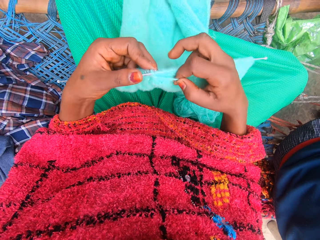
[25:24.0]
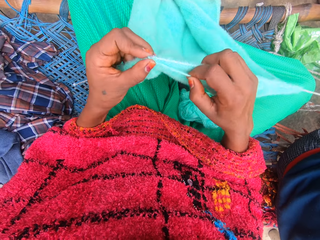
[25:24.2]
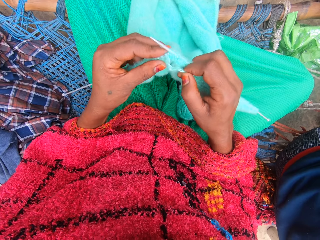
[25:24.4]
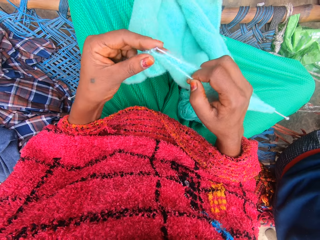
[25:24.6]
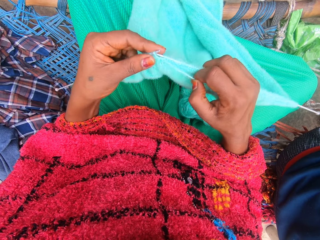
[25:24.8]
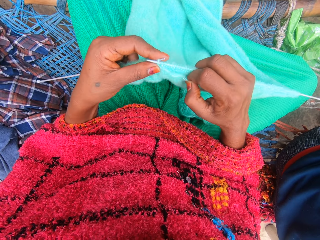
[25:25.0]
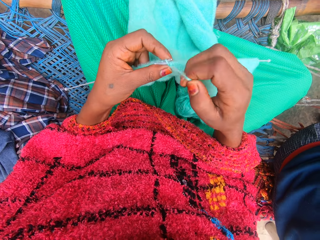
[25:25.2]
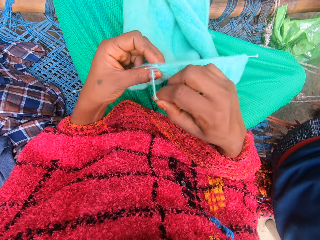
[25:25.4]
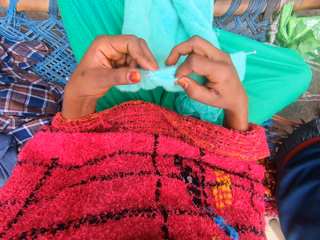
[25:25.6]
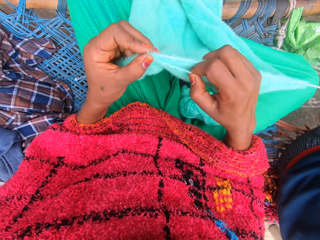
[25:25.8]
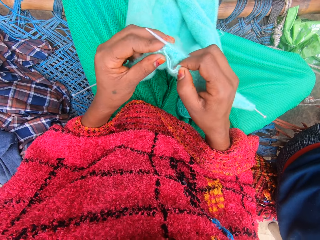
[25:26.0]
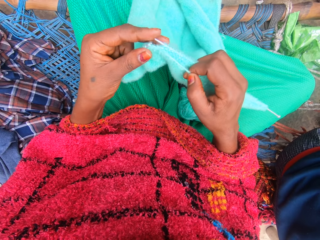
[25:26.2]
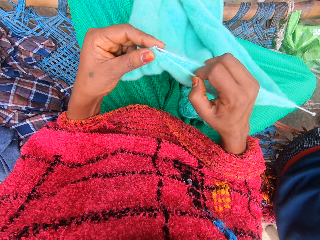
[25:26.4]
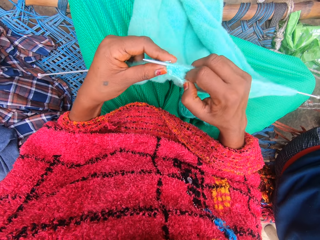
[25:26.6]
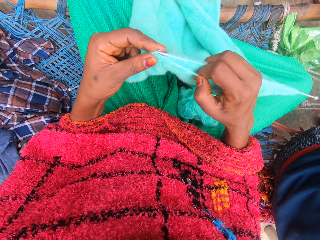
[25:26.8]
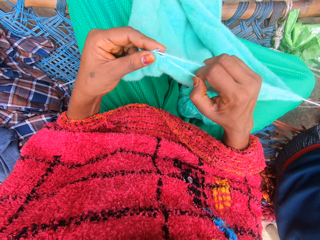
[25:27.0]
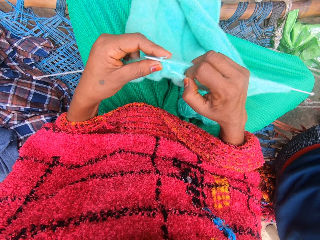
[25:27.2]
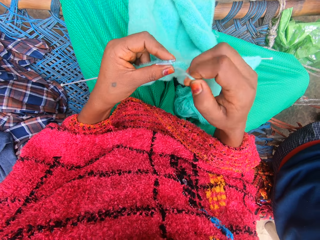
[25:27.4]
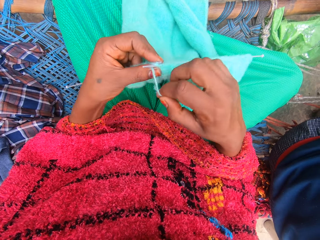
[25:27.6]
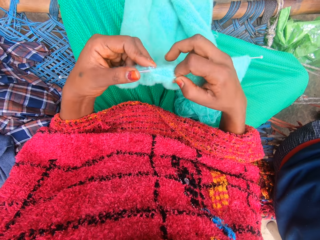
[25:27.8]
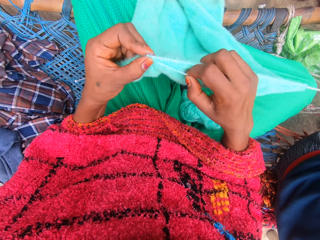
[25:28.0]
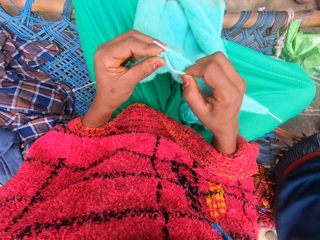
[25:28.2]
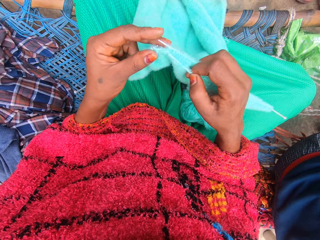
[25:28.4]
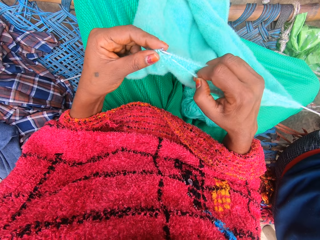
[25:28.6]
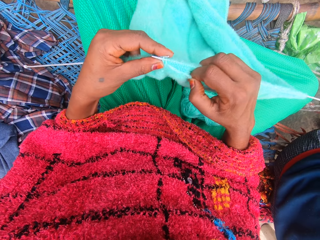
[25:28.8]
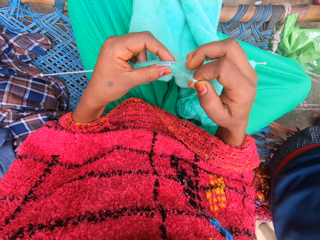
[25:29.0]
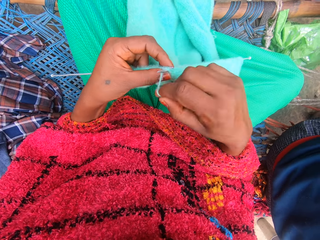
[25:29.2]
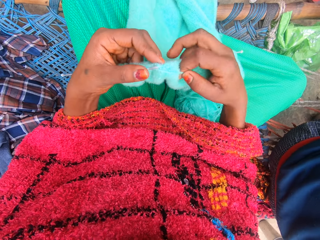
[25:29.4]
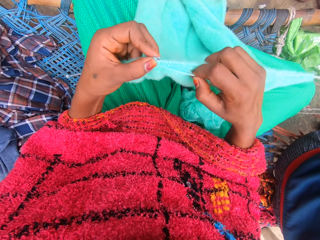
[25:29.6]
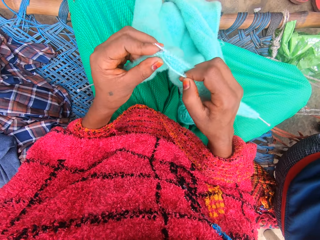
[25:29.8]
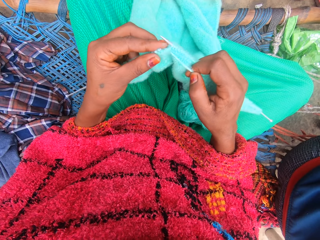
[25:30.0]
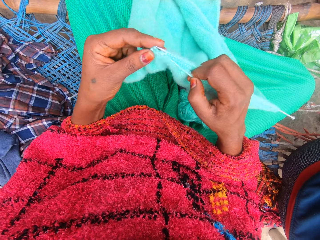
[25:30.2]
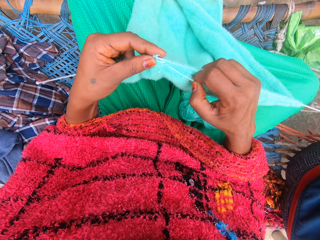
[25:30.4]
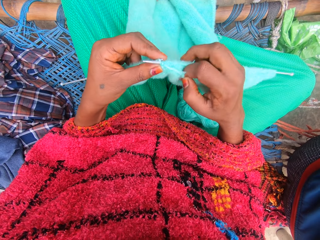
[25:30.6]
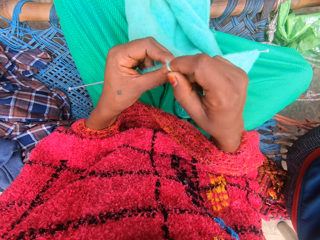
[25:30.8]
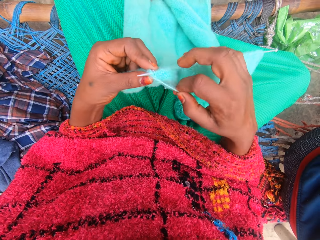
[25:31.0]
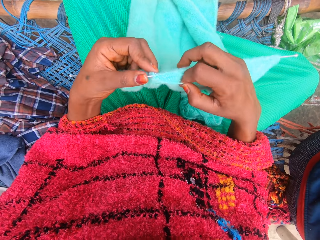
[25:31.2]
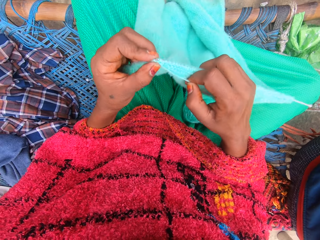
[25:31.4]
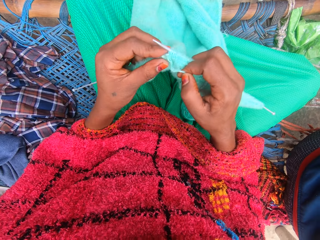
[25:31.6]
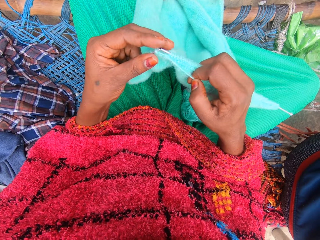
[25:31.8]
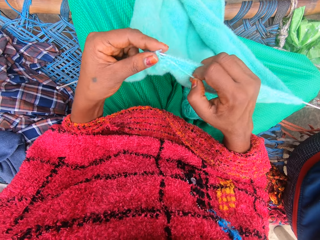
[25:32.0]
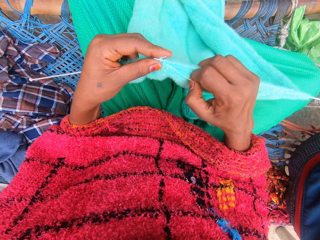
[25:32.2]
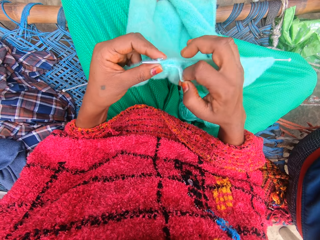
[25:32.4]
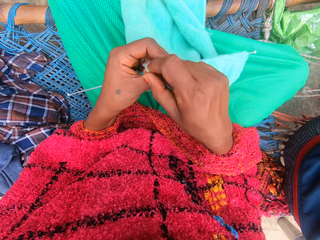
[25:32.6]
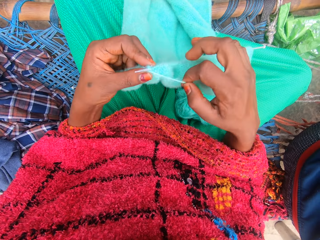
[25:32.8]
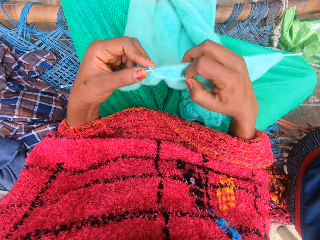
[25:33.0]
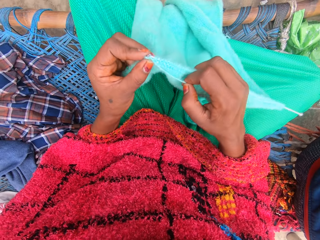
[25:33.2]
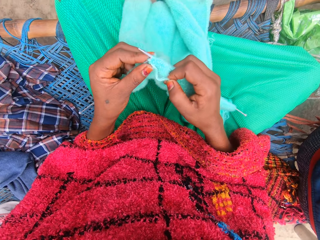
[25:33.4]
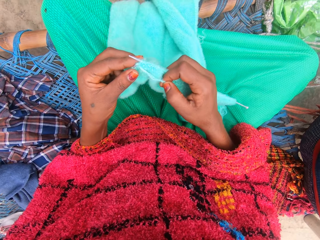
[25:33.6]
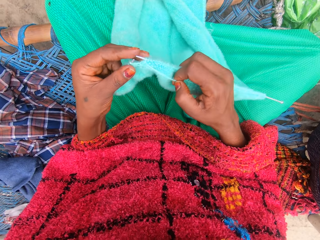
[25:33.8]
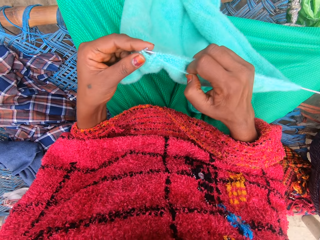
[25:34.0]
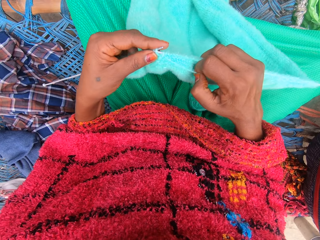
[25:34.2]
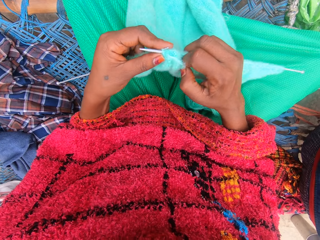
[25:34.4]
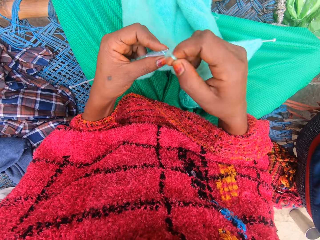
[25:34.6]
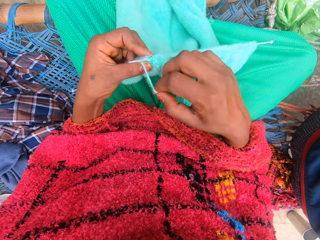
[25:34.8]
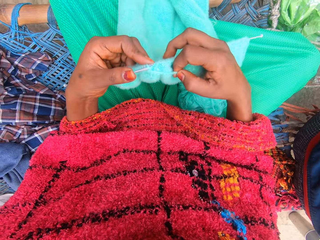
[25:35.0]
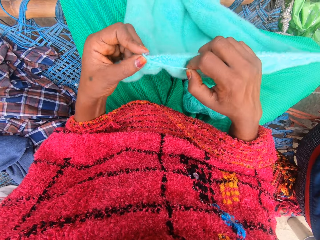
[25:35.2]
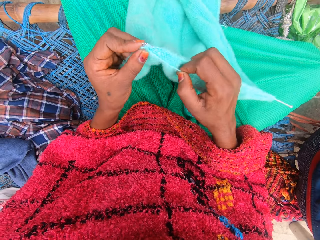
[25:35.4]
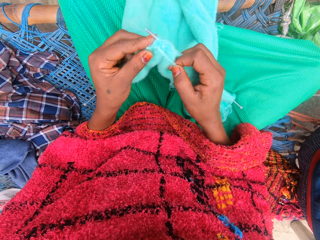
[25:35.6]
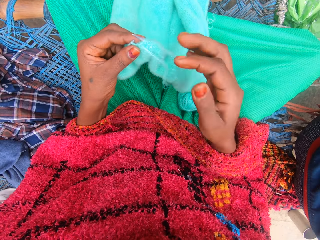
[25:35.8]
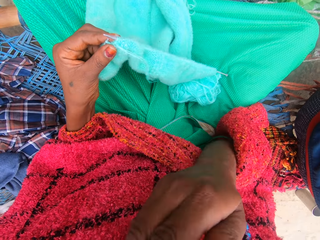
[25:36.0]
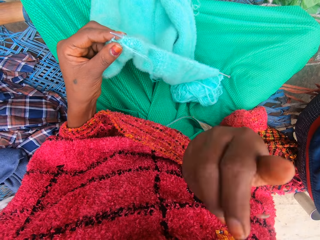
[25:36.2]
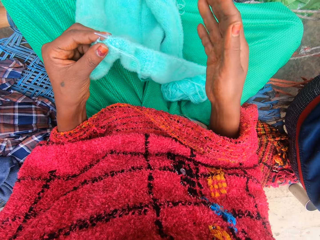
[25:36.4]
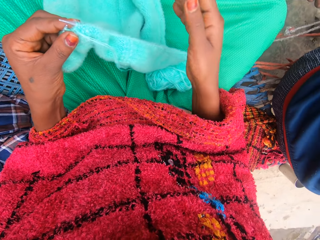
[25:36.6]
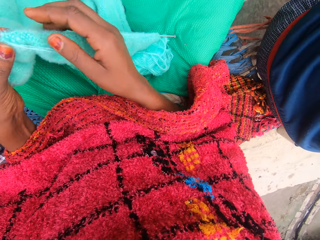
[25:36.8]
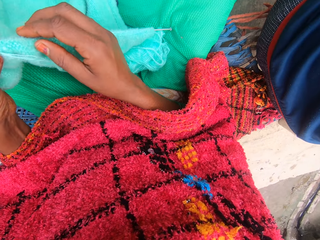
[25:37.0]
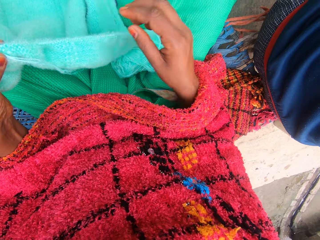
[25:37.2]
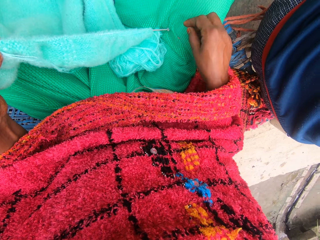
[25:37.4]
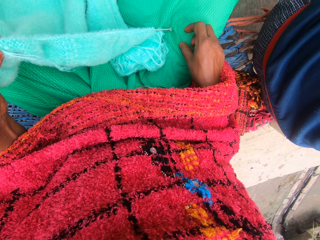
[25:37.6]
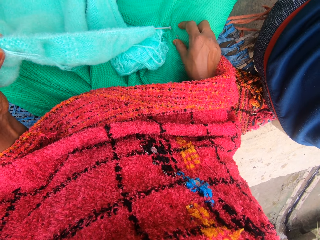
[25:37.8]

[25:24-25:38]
The camera wearer lifts up her right hand from the fabric. She looks around. She picks up a fly from her cloth with her right hand.

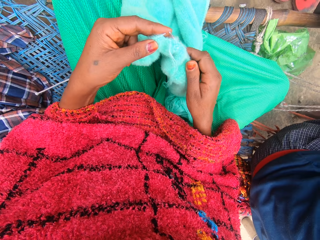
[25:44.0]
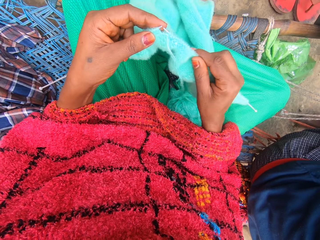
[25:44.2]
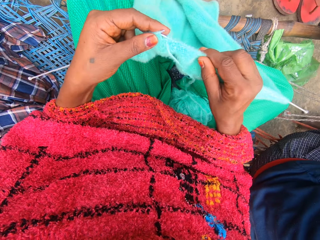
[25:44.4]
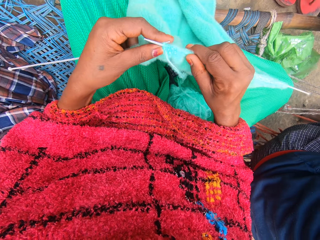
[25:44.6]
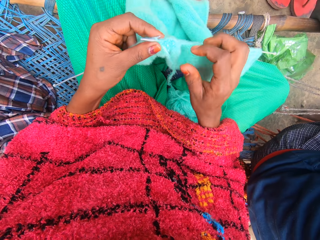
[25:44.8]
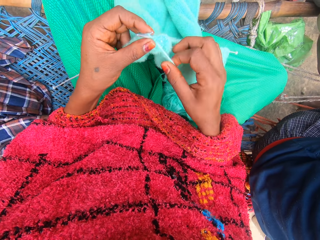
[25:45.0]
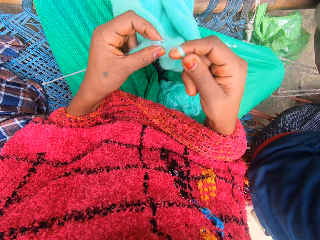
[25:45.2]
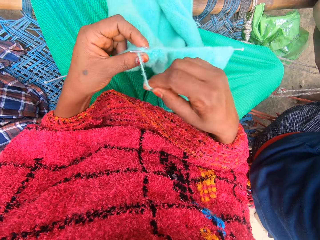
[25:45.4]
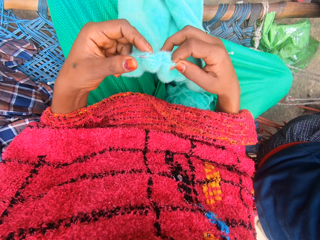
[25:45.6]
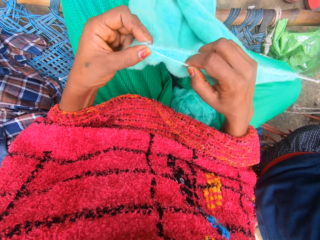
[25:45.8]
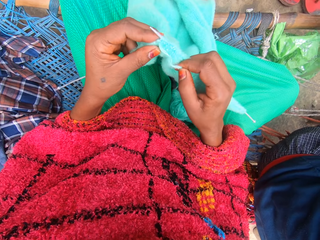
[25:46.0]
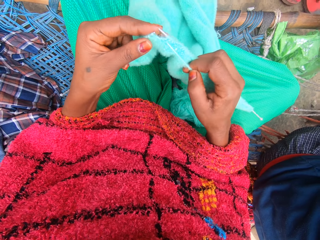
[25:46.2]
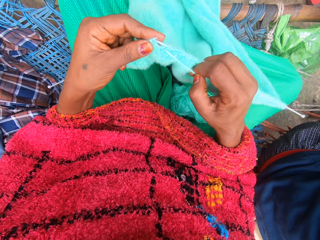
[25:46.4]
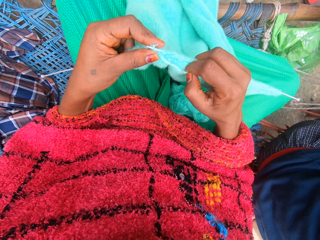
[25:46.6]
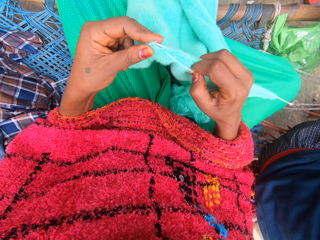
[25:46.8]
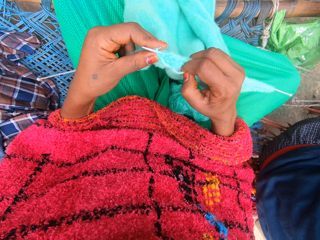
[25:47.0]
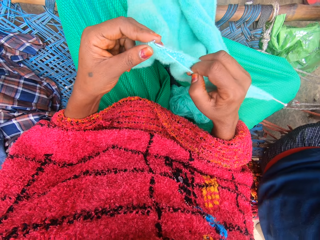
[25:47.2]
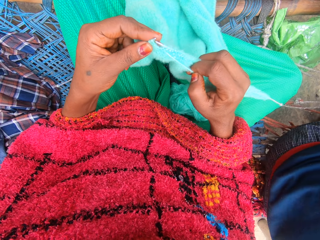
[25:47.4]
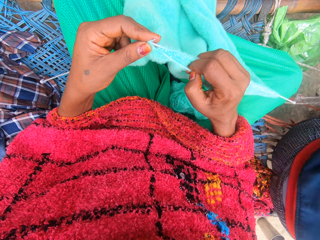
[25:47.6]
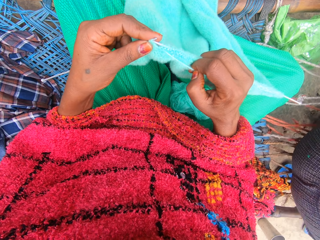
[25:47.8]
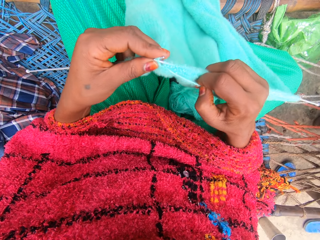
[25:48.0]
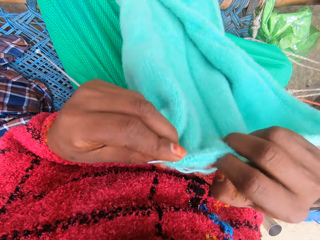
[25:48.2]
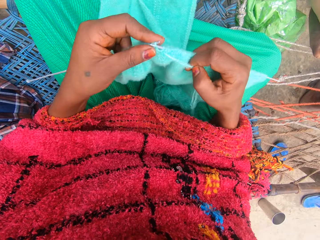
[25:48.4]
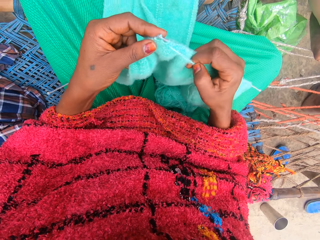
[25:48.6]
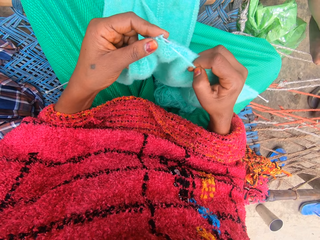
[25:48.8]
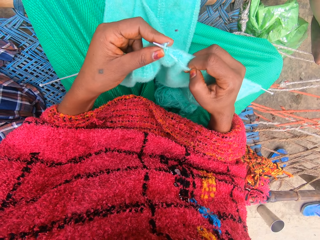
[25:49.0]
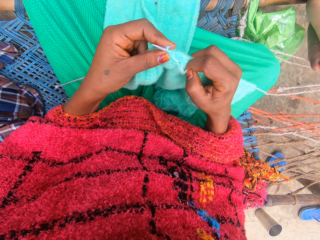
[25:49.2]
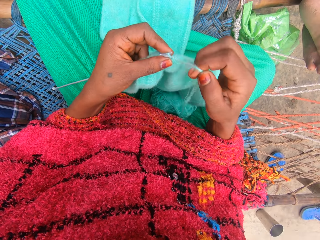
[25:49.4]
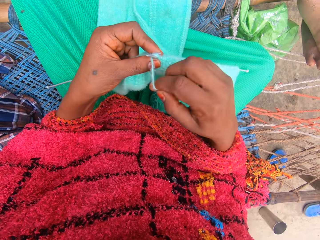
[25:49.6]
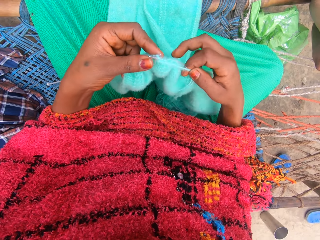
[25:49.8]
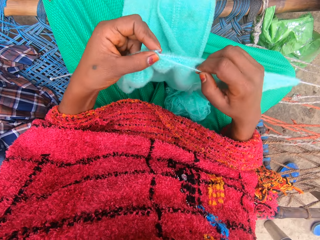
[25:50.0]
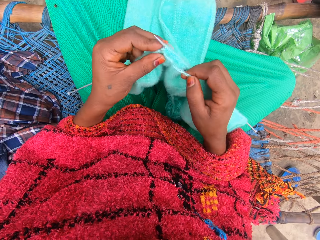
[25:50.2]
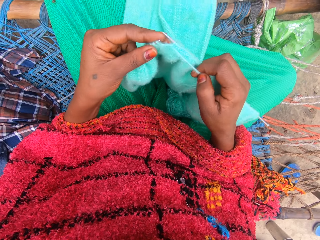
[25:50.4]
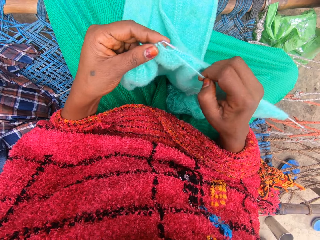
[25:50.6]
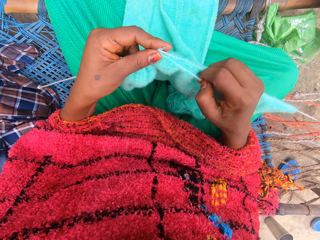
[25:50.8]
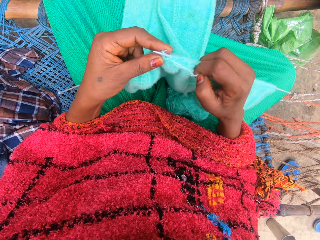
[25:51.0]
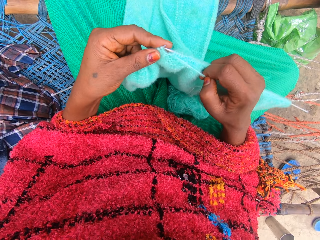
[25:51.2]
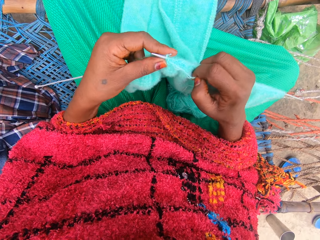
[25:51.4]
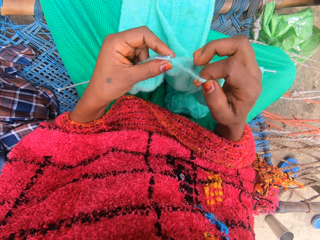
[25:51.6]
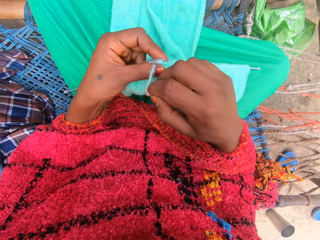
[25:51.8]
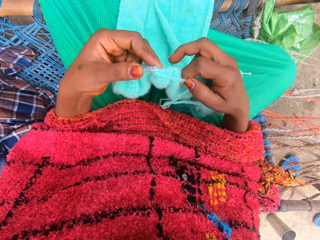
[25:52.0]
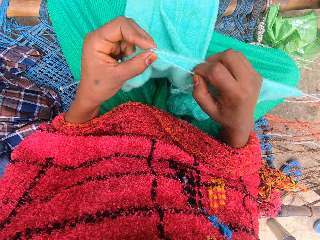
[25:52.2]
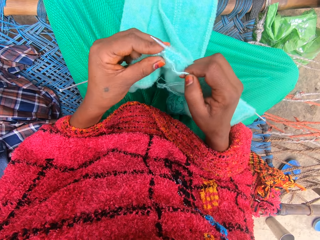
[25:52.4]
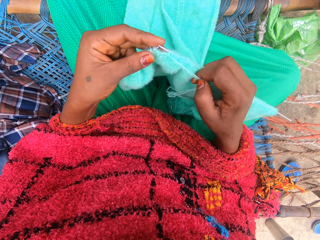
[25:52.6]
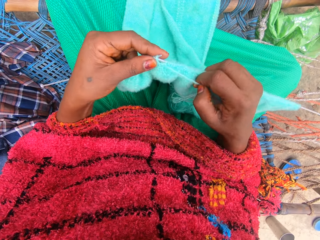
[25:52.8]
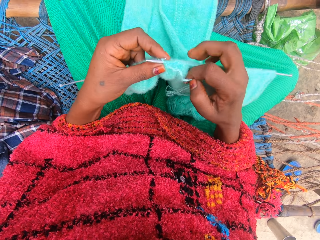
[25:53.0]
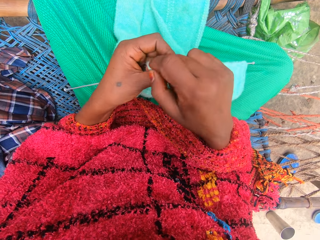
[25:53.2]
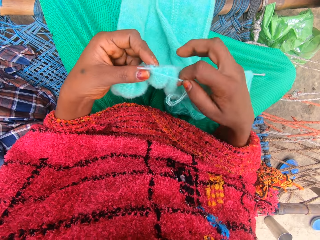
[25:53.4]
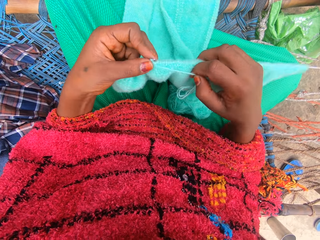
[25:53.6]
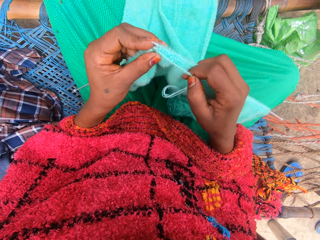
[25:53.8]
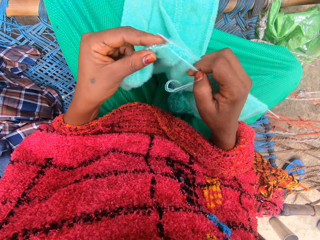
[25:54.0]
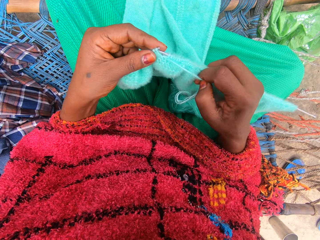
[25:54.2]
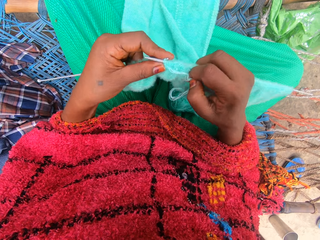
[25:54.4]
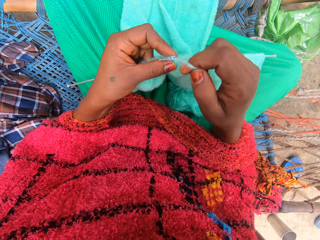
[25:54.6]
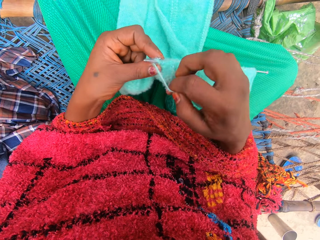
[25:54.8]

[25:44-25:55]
The camera wearer knits the yarn into a piece of garment with knitting pins.
